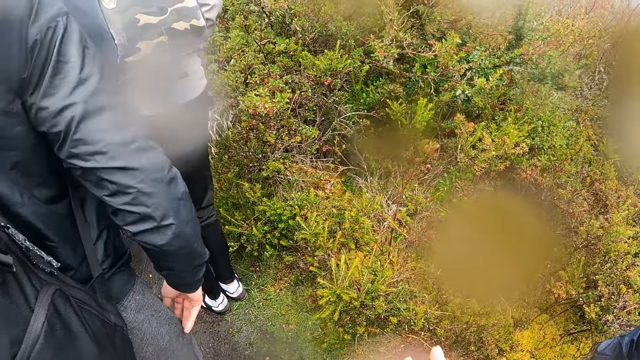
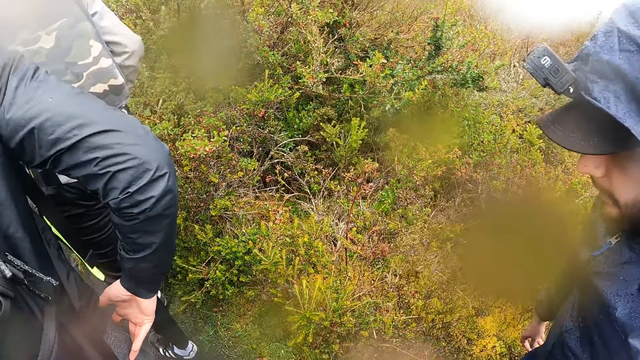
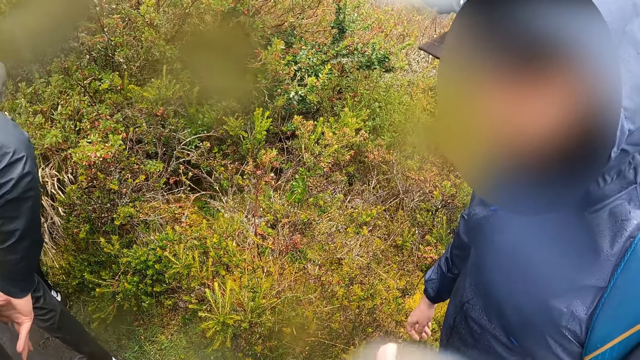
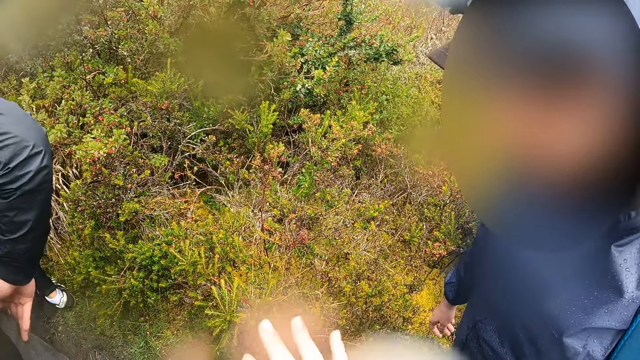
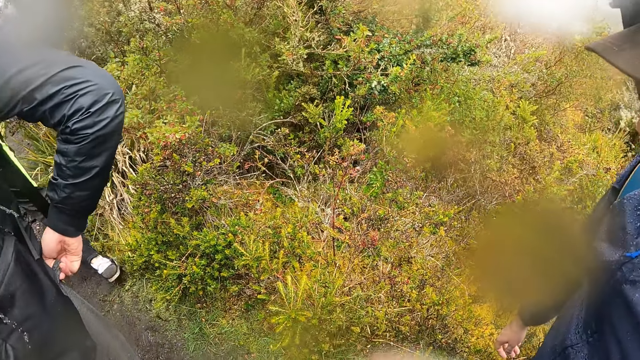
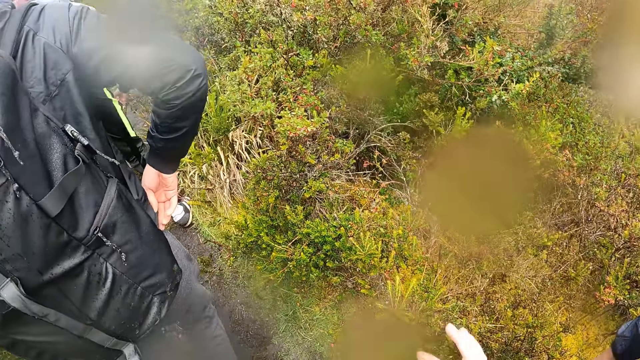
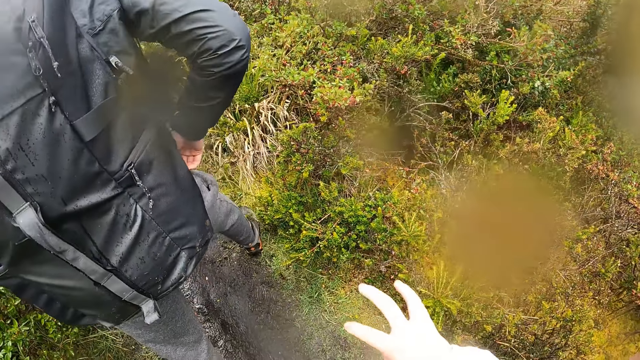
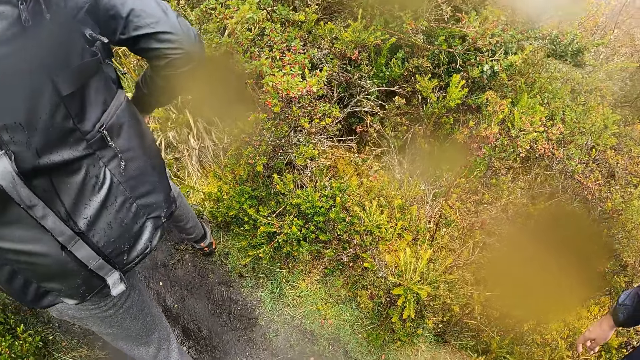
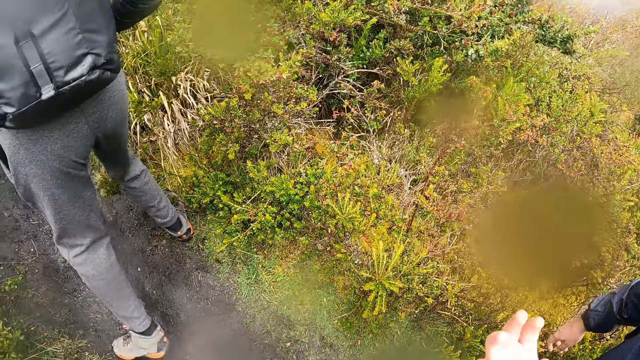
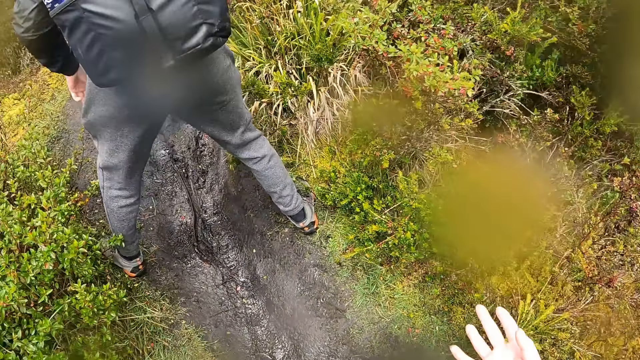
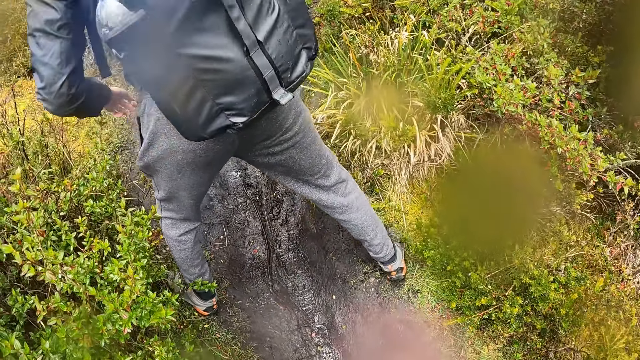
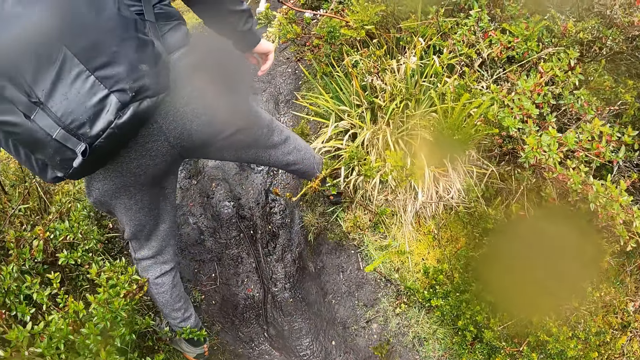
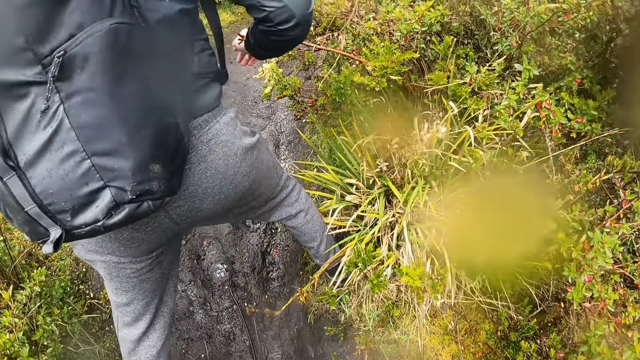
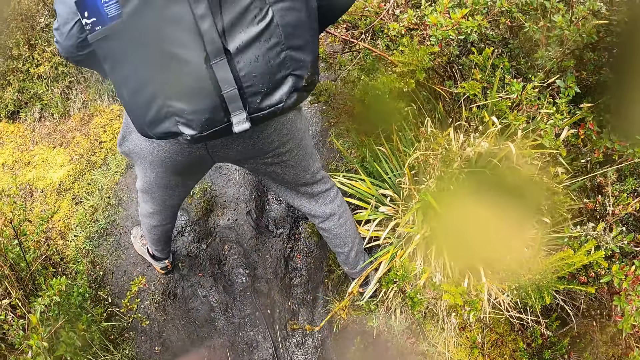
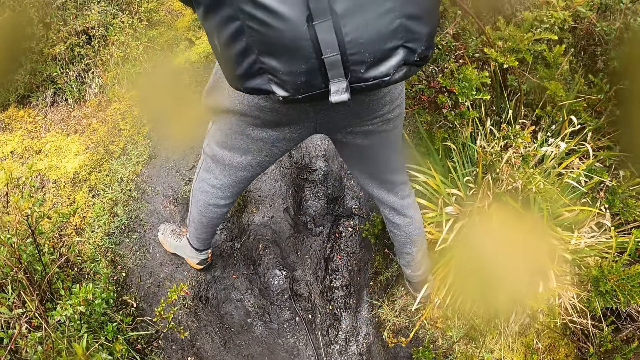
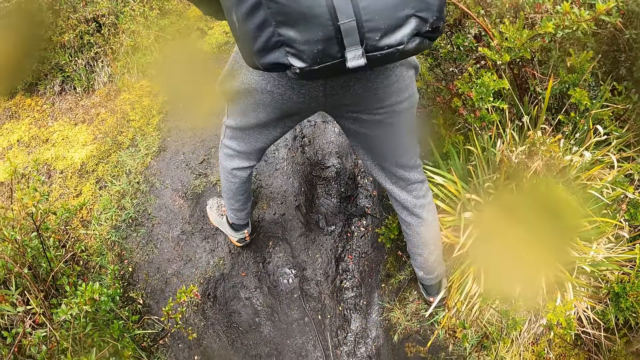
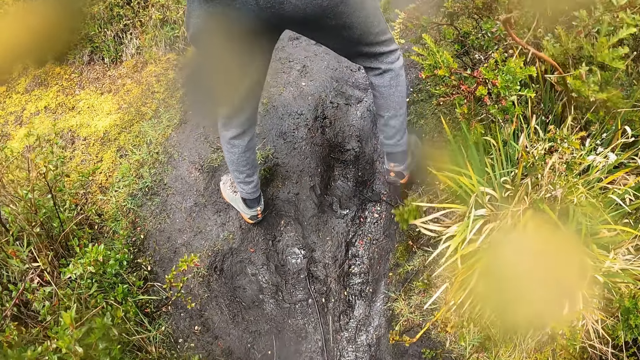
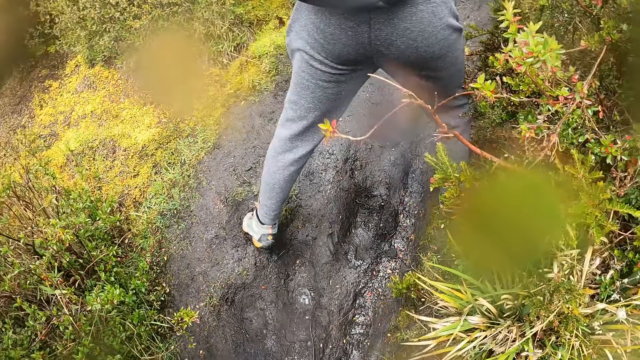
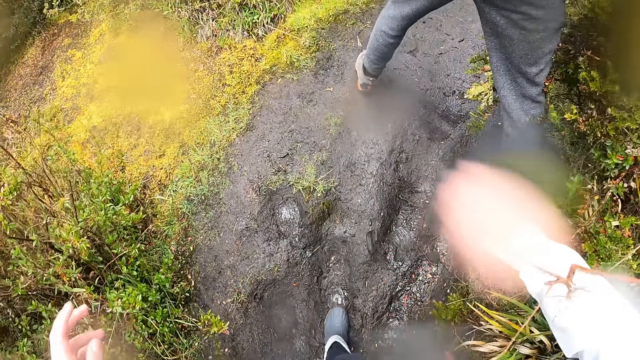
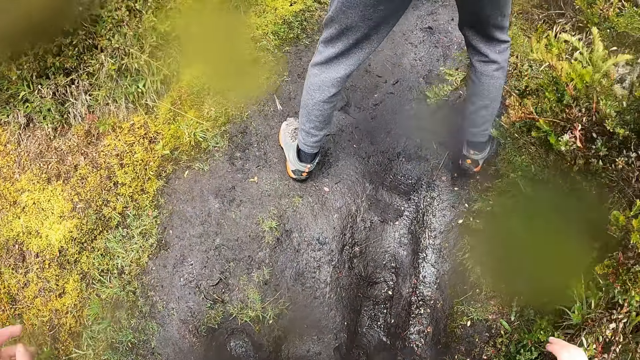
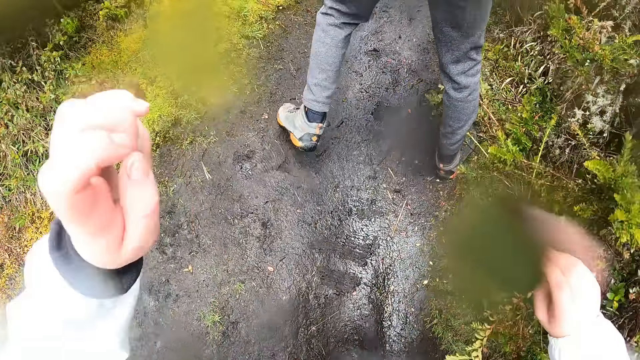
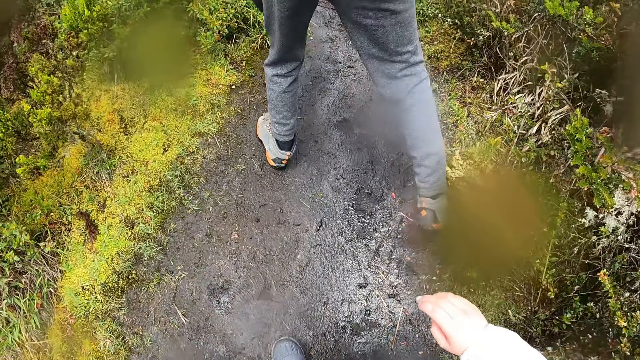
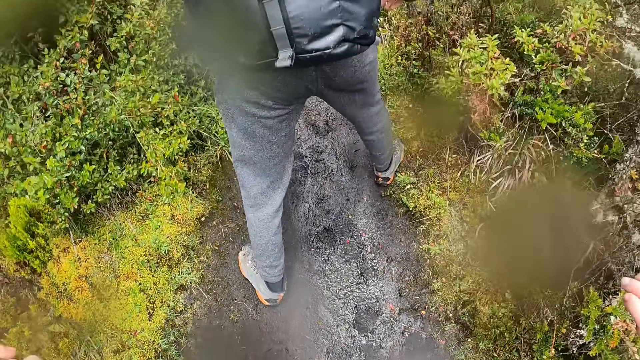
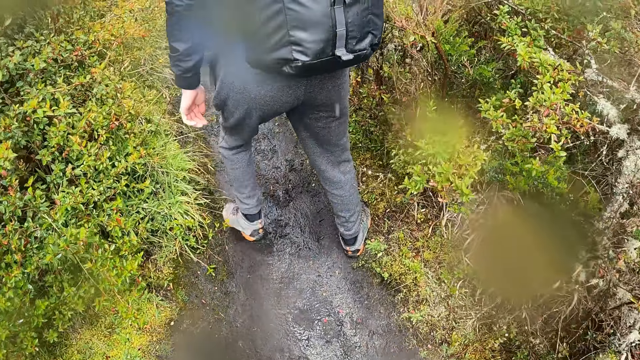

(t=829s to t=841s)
The camera wearer shakes hands. A man holds a cloth and walks.

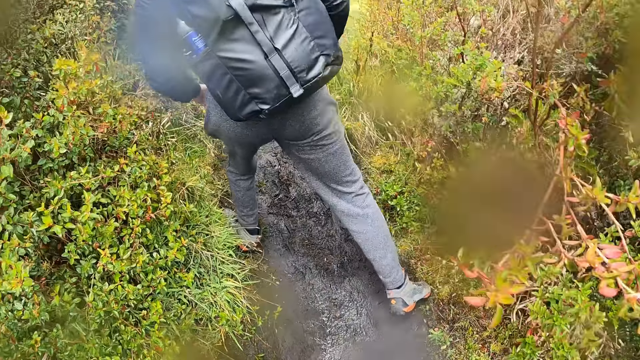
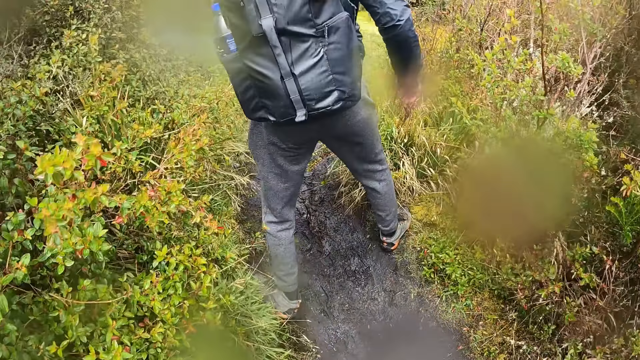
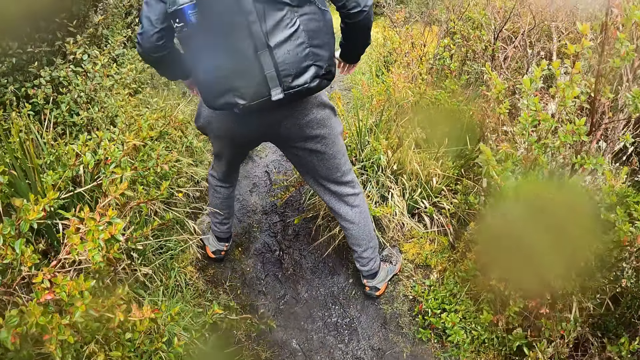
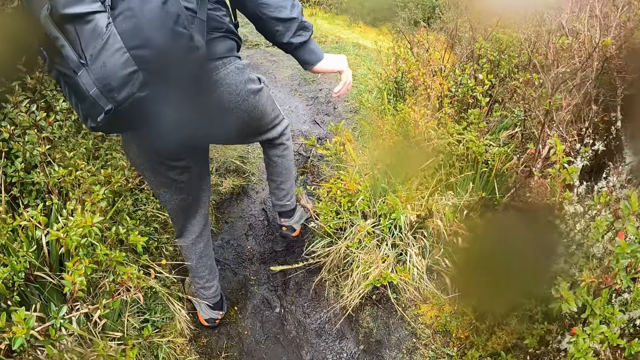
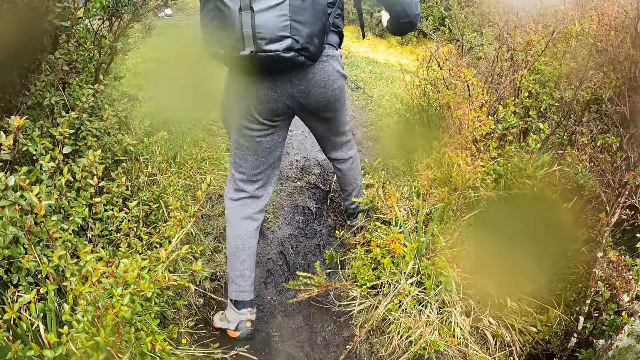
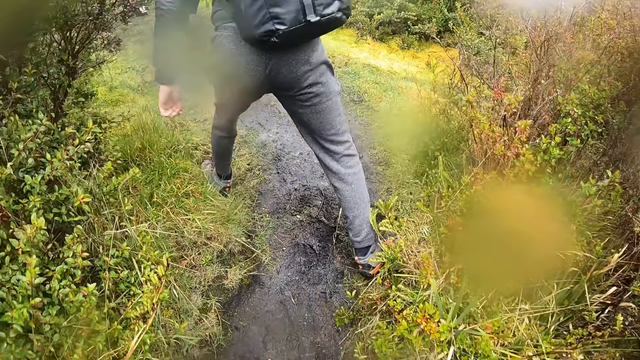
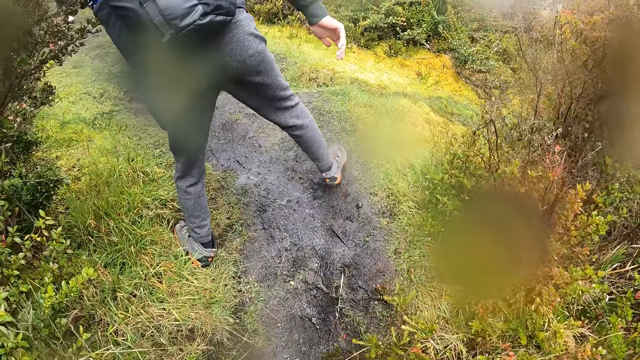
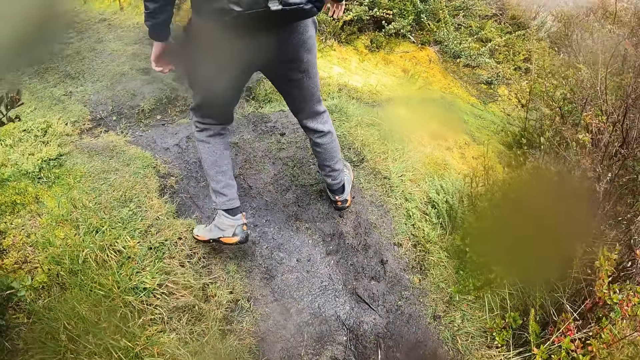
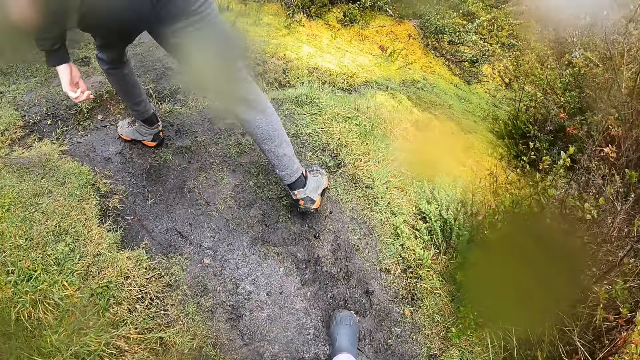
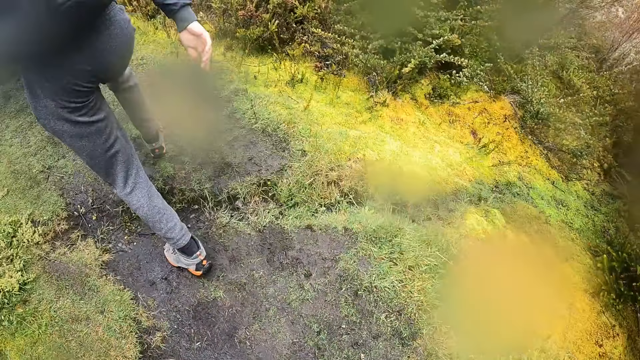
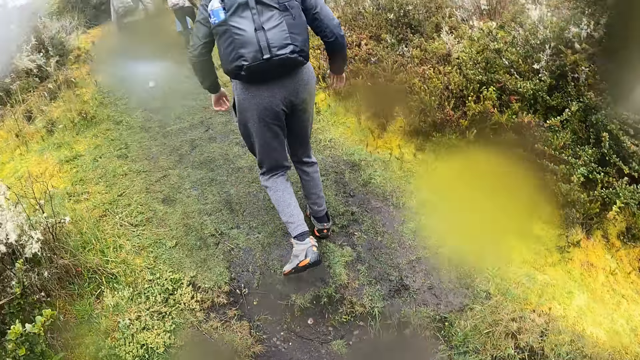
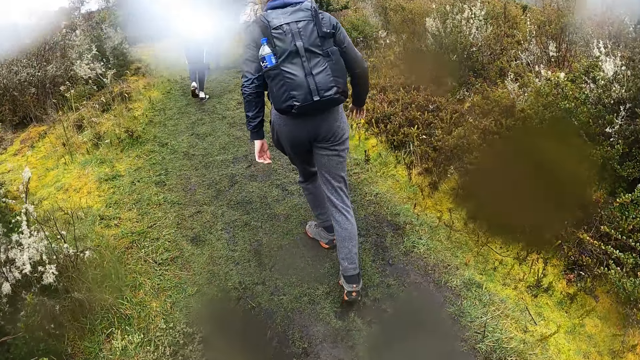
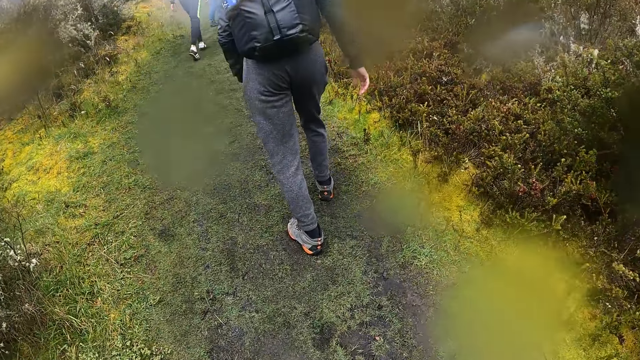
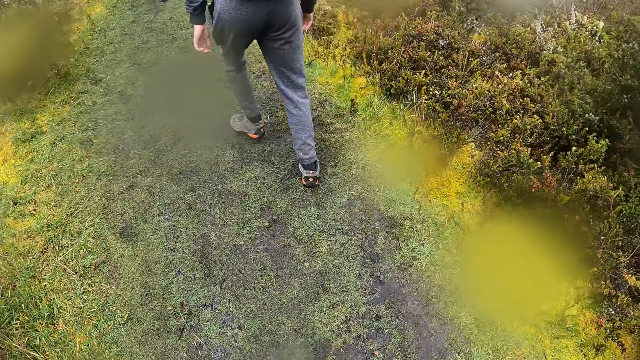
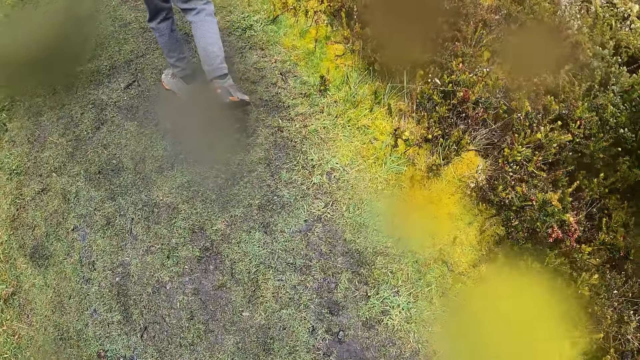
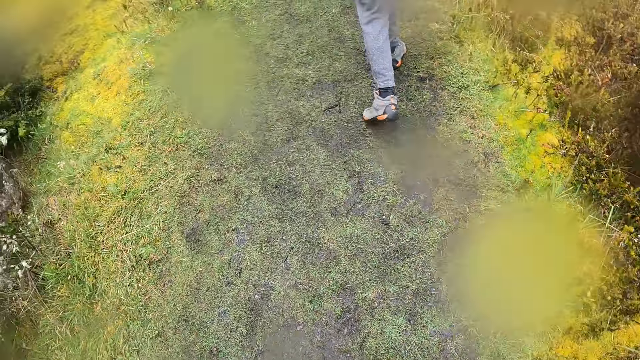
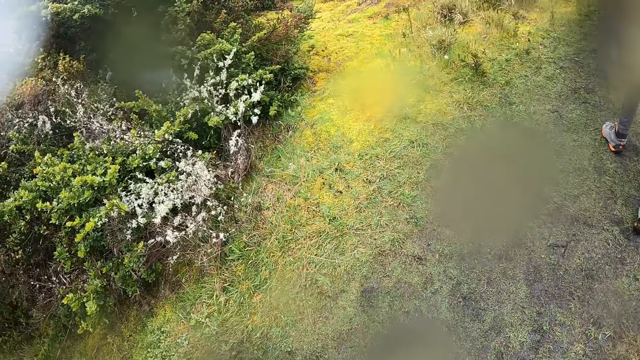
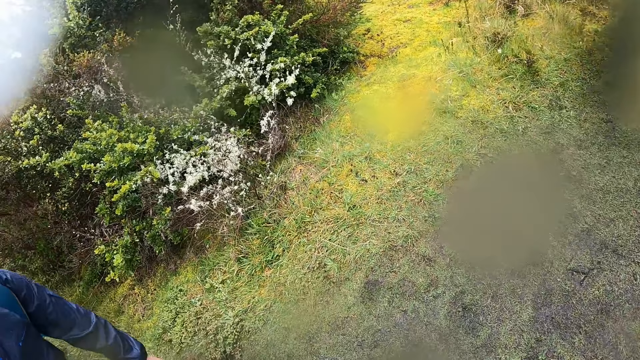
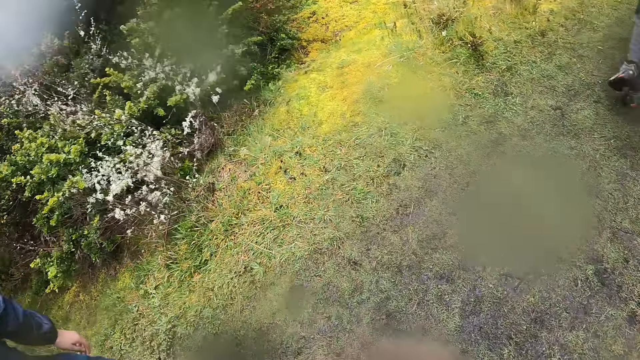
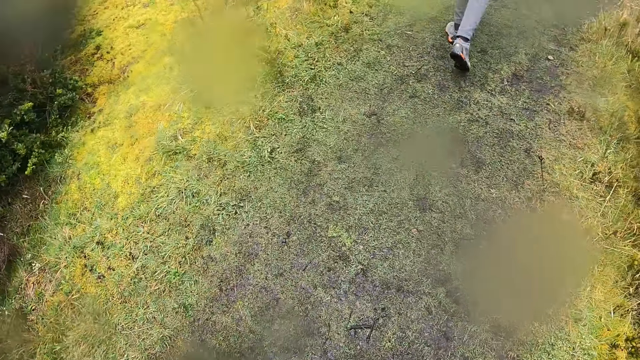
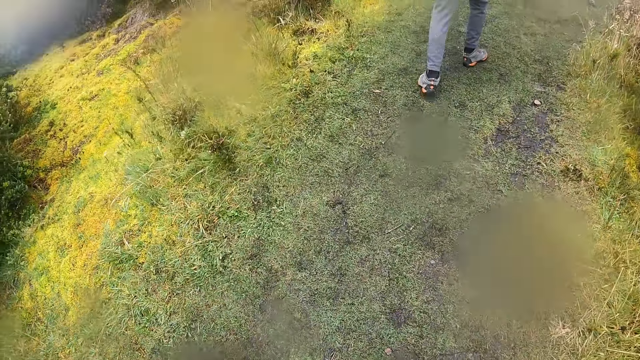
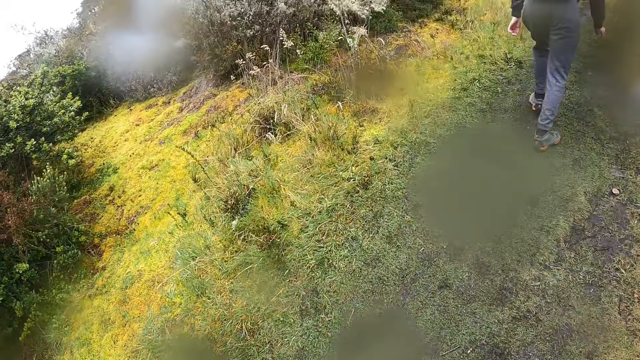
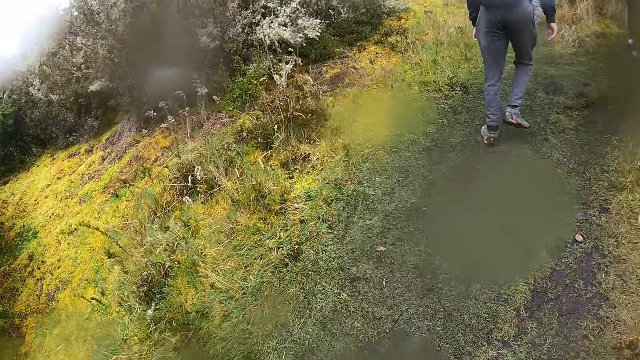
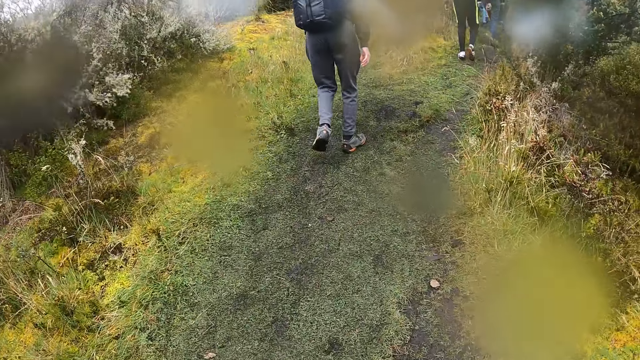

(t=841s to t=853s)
A man walks. Another man walks. The camera wearer walks.
